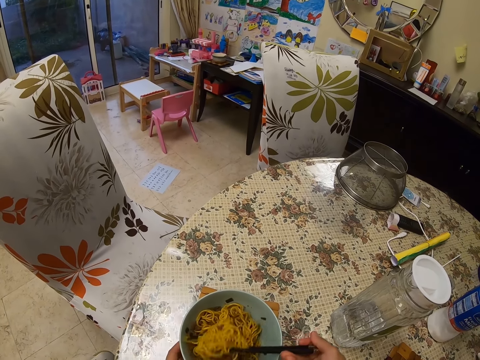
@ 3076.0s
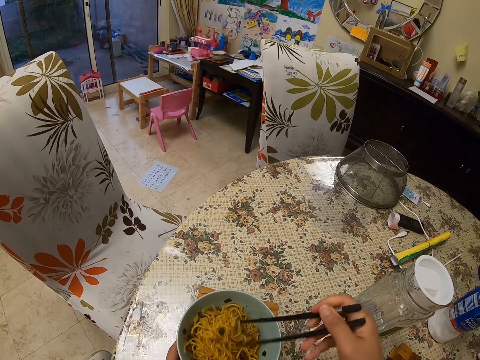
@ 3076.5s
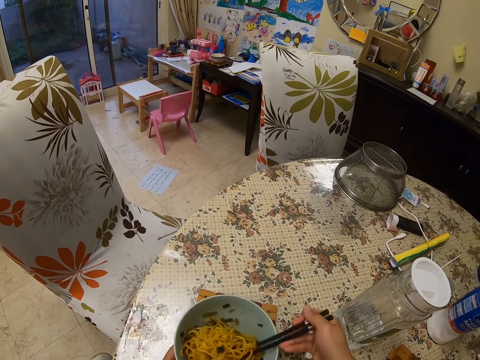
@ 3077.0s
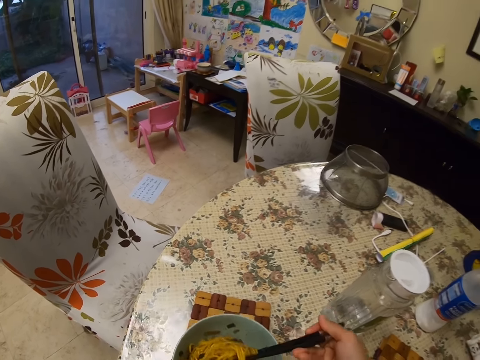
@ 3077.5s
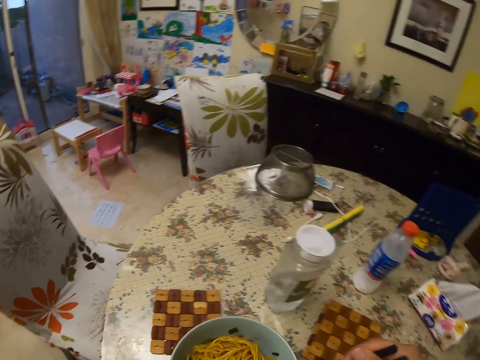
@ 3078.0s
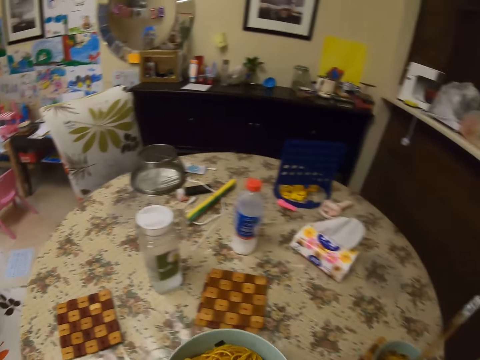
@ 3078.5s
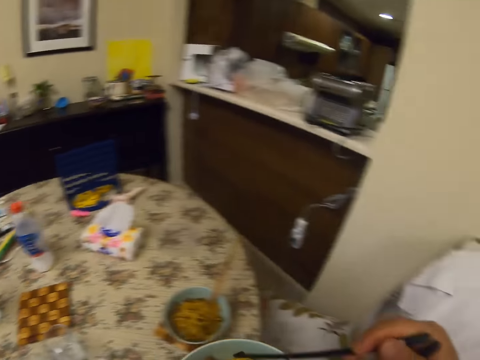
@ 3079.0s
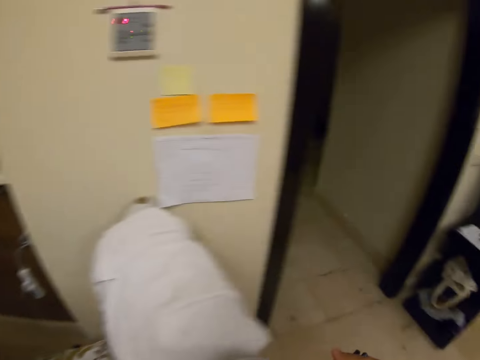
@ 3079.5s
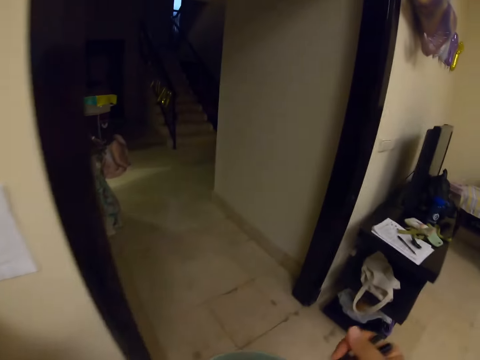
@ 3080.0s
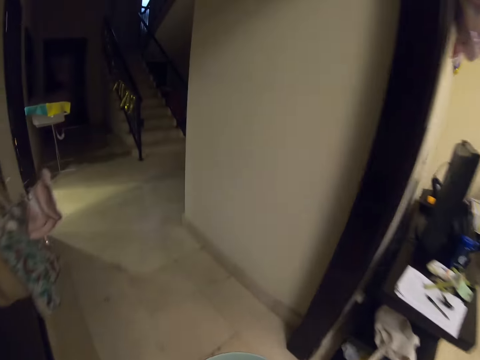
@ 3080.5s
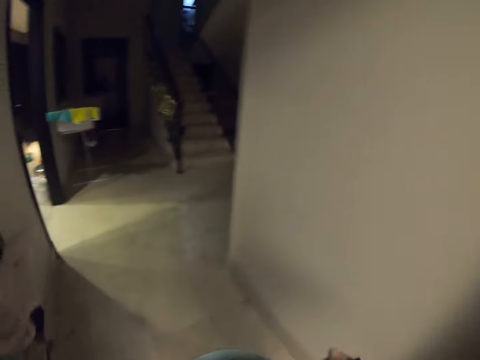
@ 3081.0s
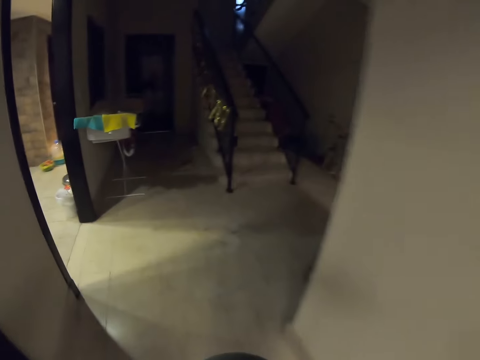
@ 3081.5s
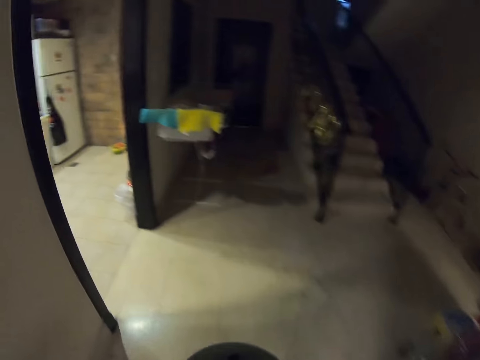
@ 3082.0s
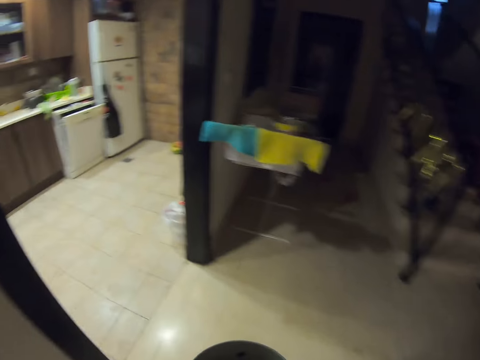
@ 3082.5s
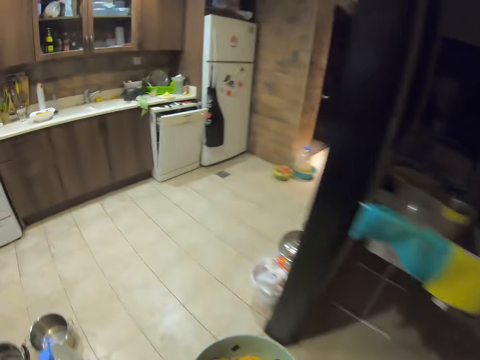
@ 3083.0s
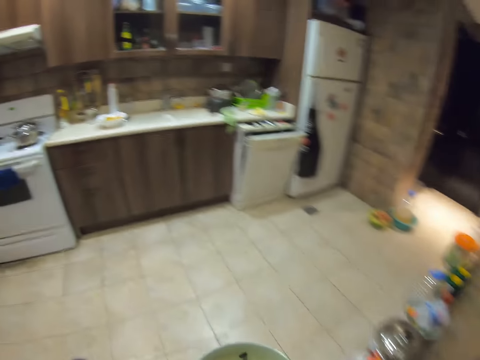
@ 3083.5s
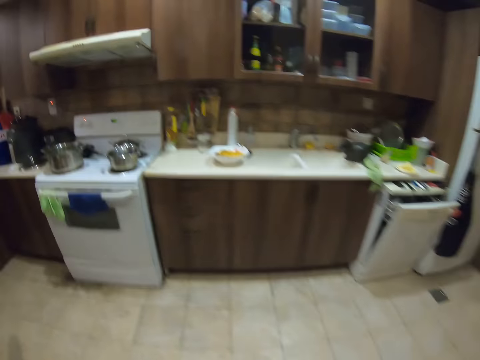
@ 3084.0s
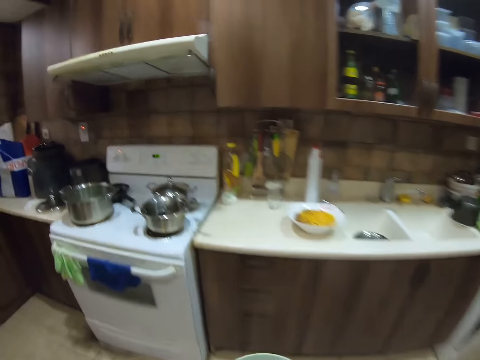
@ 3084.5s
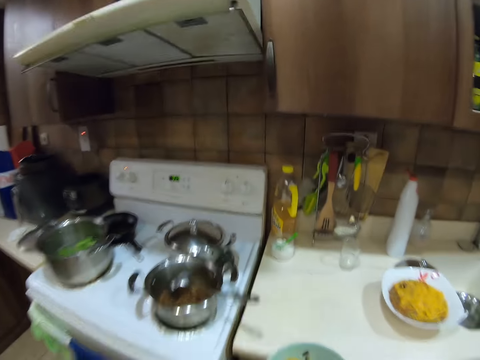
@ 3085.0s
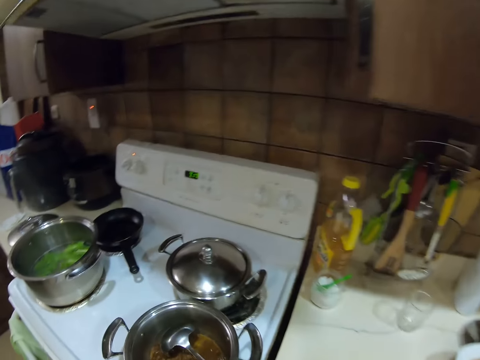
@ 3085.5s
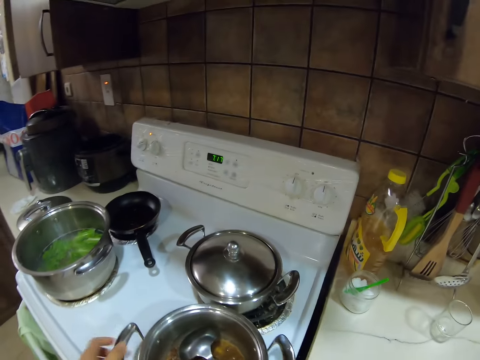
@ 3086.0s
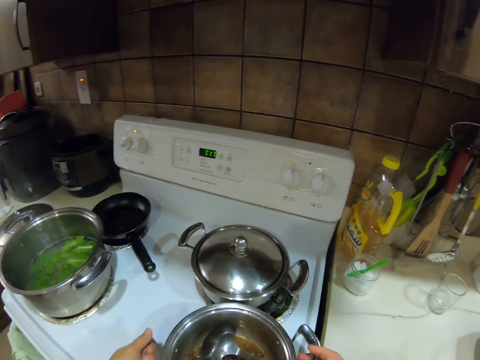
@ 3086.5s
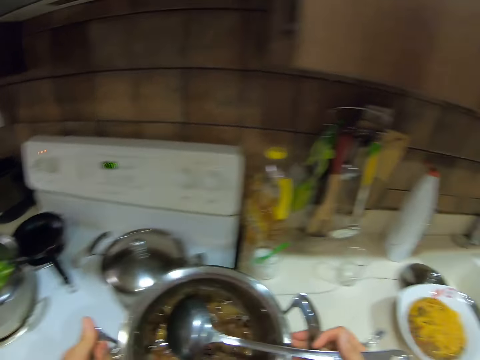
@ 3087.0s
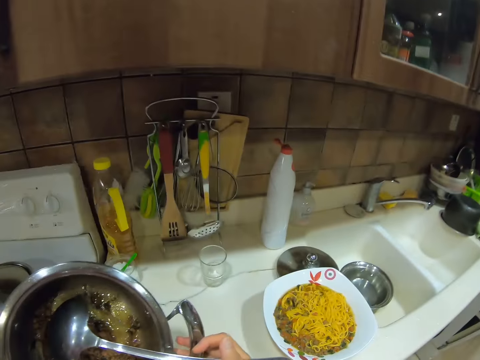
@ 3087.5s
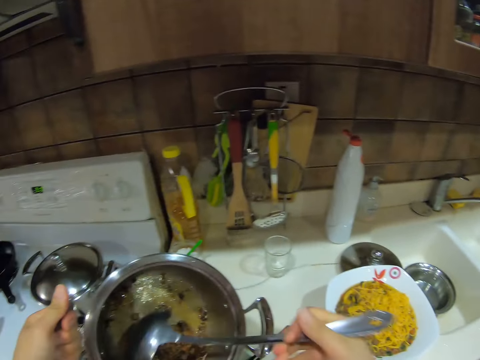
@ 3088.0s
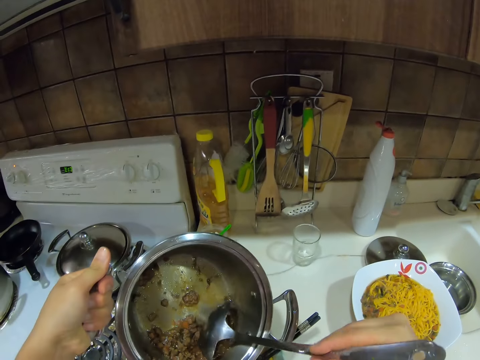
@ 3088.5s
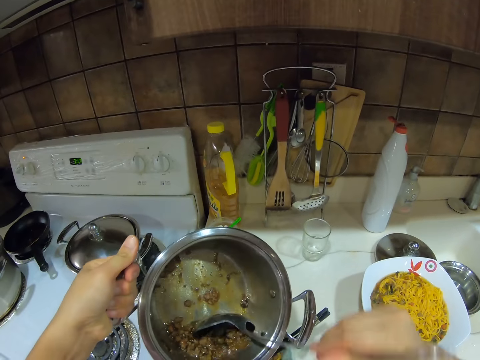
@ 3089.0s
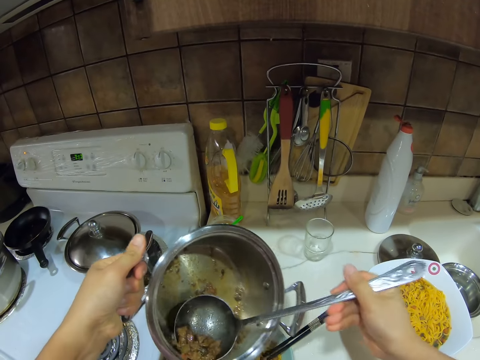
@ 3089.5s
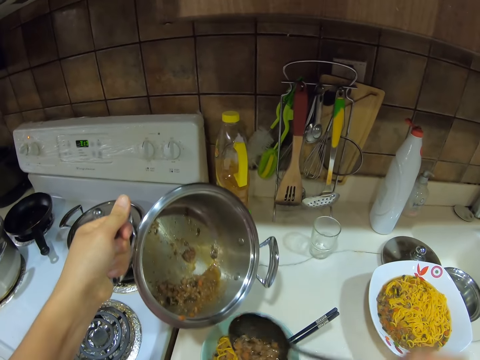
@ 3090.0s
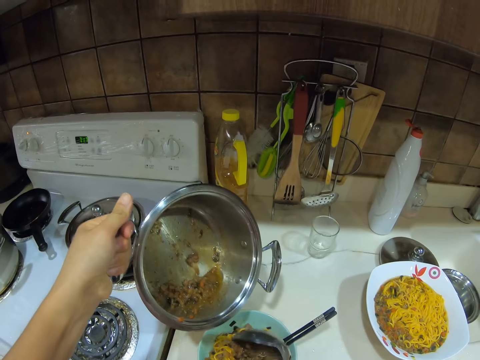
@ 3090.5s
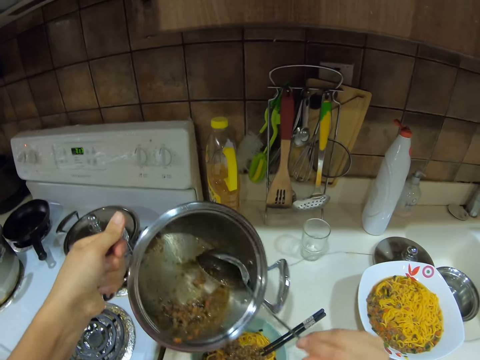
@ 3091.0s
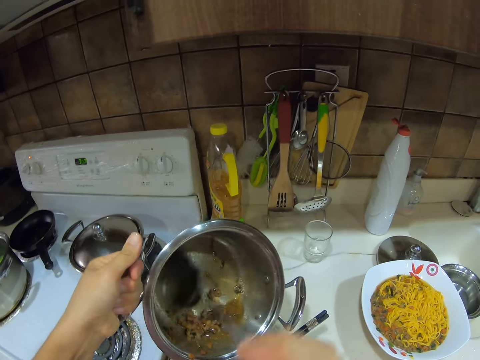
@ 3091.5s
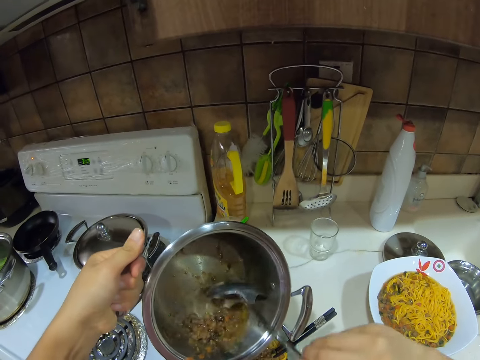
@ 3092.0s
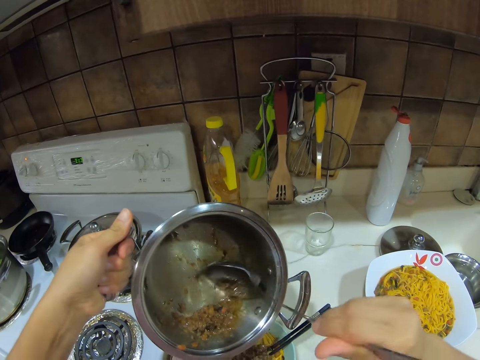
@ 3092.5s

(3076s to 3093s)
The camera wearer takes the bowl of spaghetti from the table mat with her left hand. She stares around and walks around. She interacts with a girl. She talks. She walks around. She talks. She walks into a kitchen. She walks towards the cooking pots. She drops the bowl of spaghetti on the cabinet with her right hand. She touches a sauce pan on a gas cooker with her left hand. She grabs the pot with her hands. She carries the sauce pan from the gas cooker with both hands. She scrapes the sauce in the sauce pan with a spoon in her right hand. She takes some sauce from the sauce pan with the spoon in her right hand. She pours the sauce on the spaghetti in the bowl on the cabinet with the spoon in her right hand. She scrapes the sauce in the sauce pan with the spoon in her right hand.

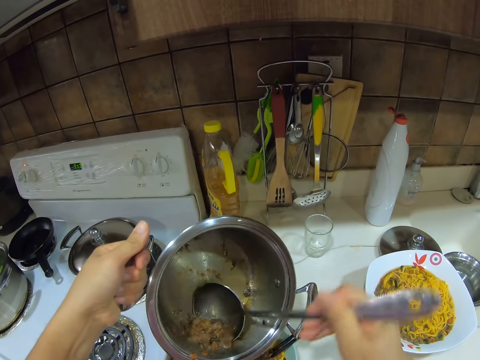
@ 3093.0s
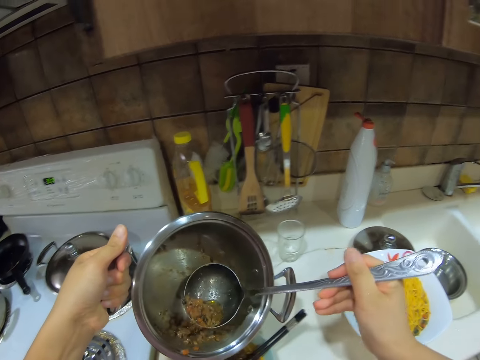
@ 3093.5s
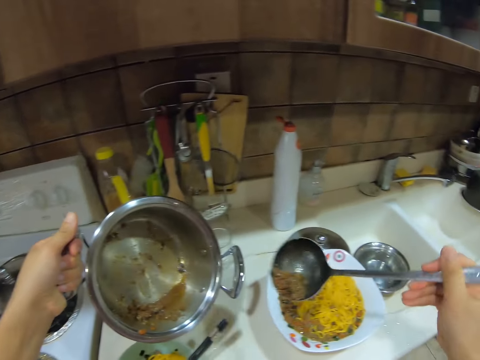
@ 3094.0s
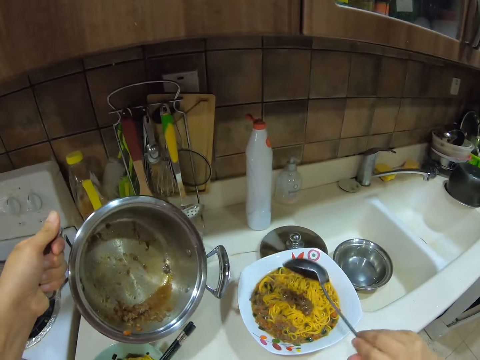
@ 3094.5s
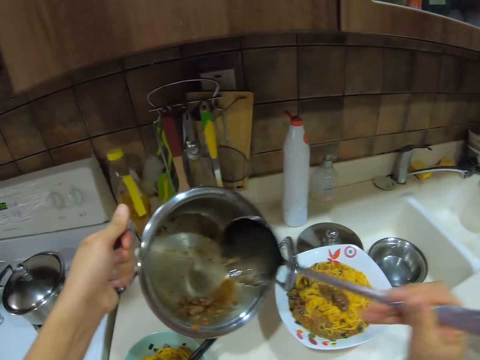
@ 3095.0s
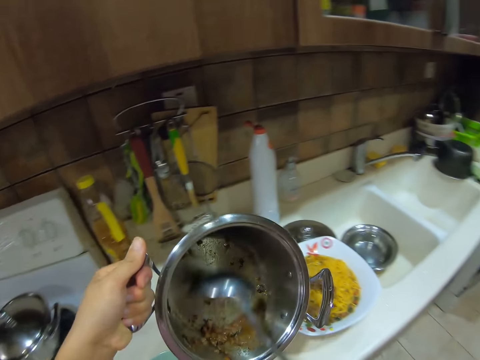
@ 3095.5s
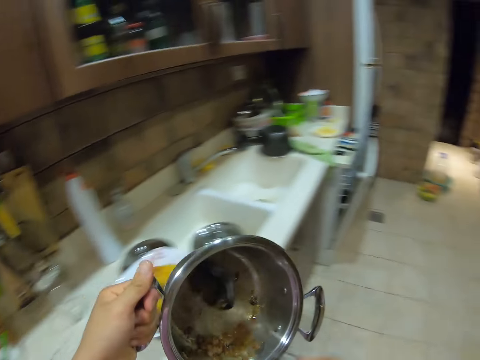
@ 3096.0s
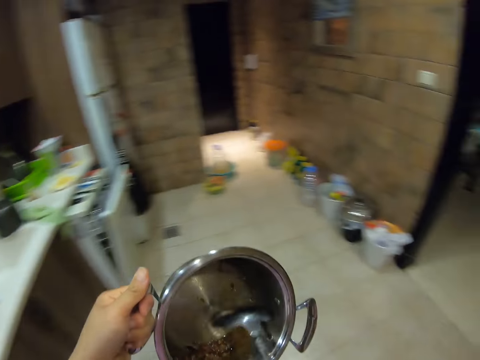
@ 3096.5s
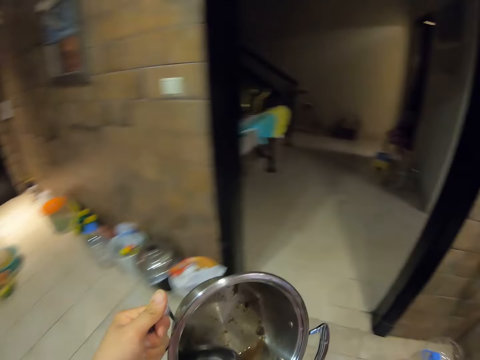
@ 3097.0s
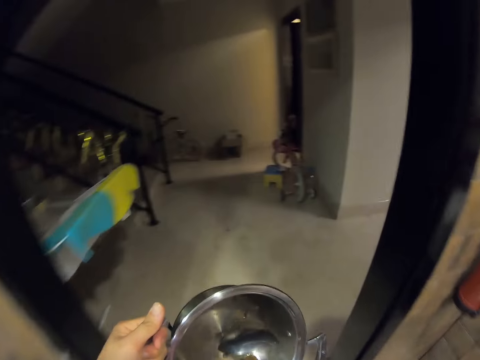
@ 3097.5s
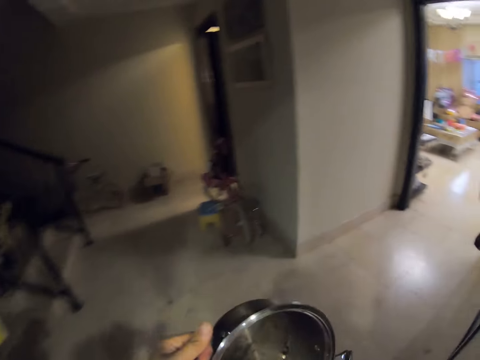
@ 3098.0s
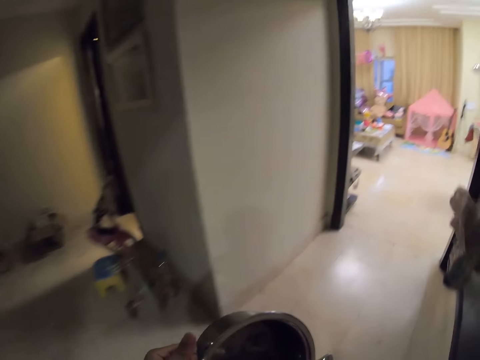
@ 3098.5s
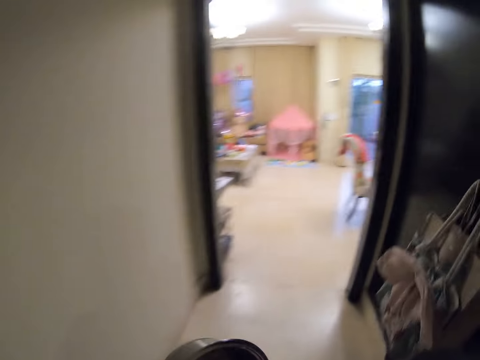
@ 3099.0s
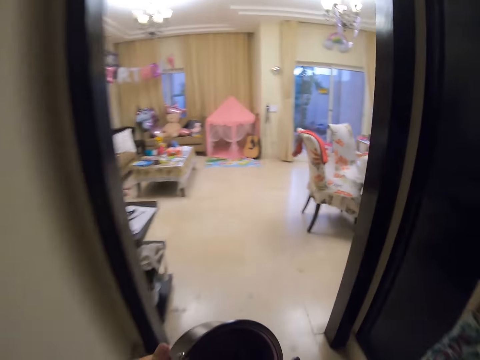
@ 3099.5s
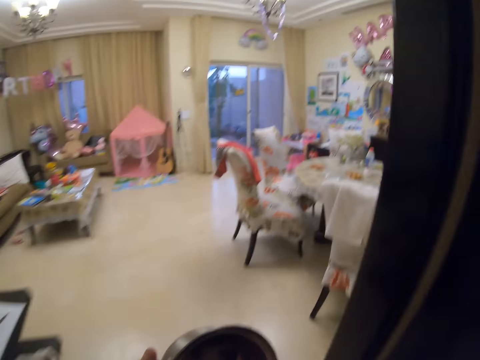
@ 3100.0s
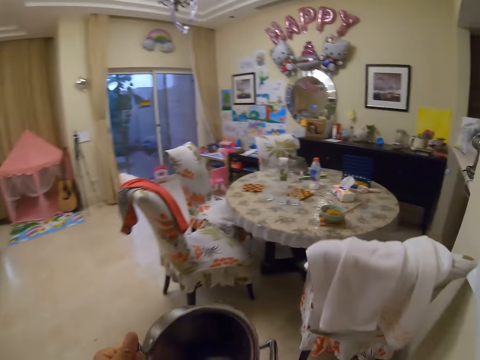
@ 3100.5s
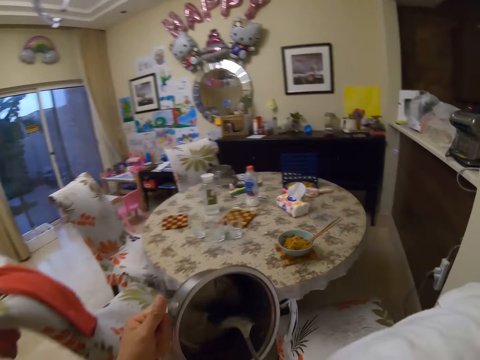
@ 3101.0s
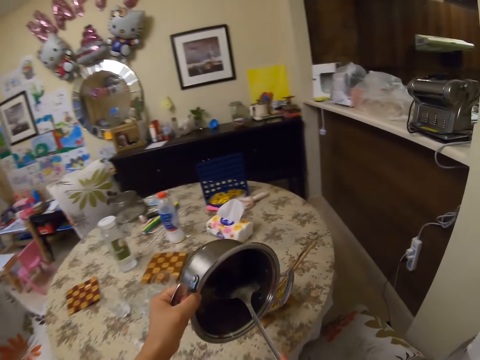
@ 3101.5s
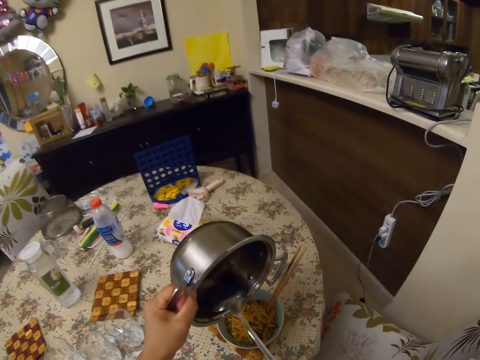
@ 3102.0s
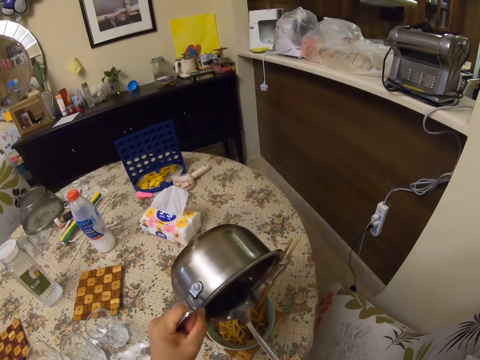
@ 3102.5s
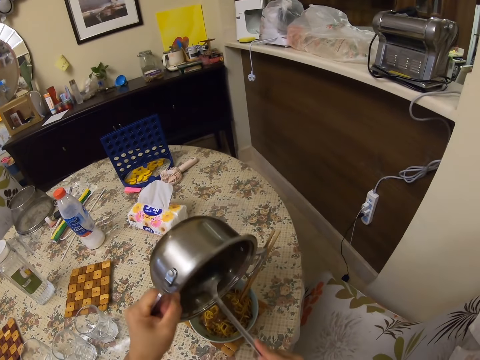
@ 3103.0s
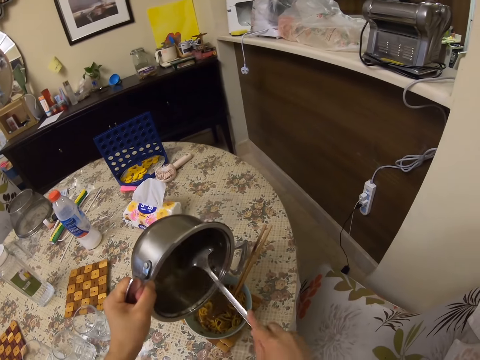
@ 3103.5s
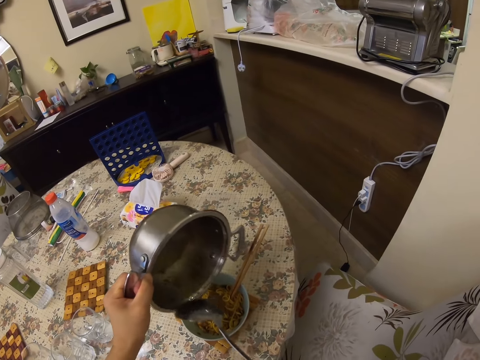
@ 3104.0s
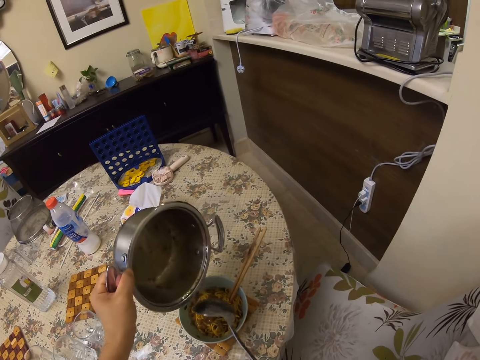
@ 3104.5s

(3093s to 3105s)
The camera wearer takes some sauce from the sauce pan with the spoon in her right hand. She pours the sauce on some spaghetti in a bowl on the cabinet with the spoon in her right hand. She scrapes the sauce in the sauce pan with the spoon in her right hand. She stares around and walks around. She interacts with a girl. She talks. She walks towards the table. She scrapes the sauce from the sauce pan on the spaghetti in the bowl on the table mat with the spoon in her right hand.
